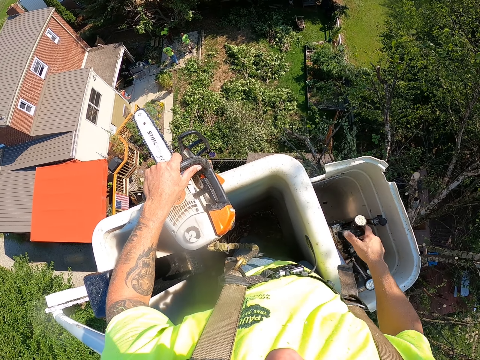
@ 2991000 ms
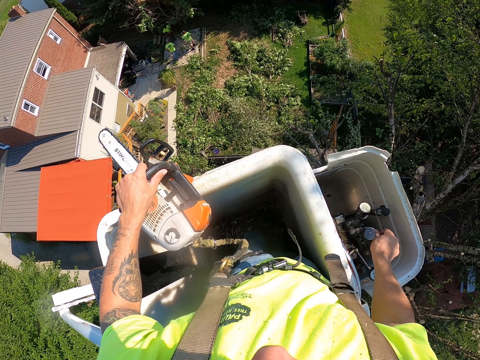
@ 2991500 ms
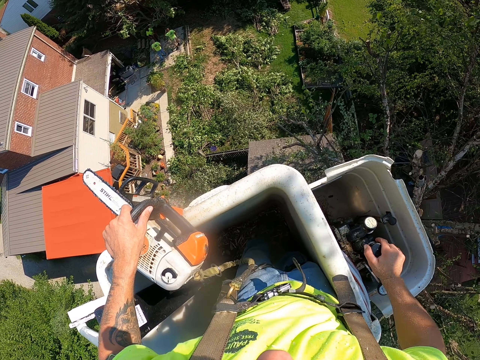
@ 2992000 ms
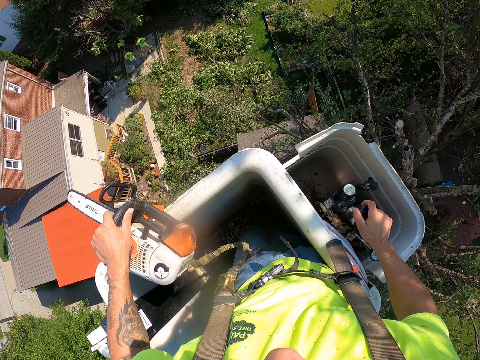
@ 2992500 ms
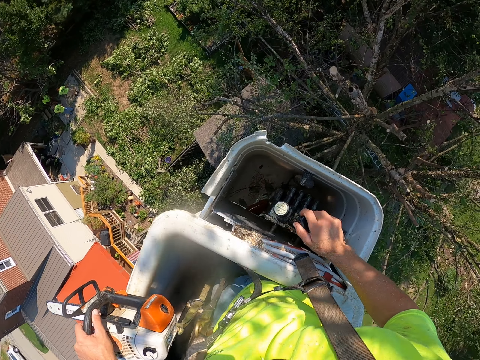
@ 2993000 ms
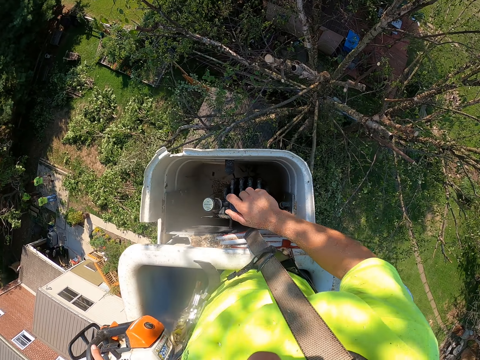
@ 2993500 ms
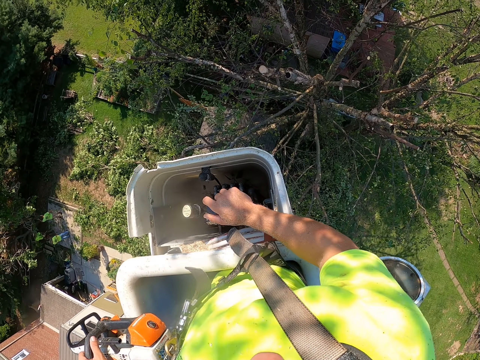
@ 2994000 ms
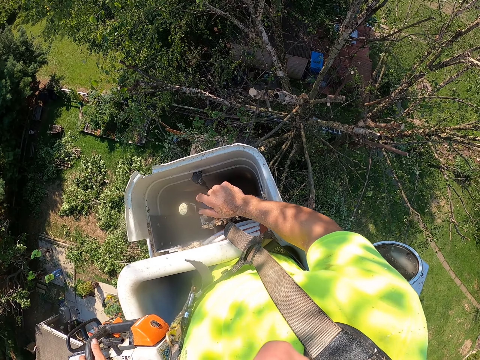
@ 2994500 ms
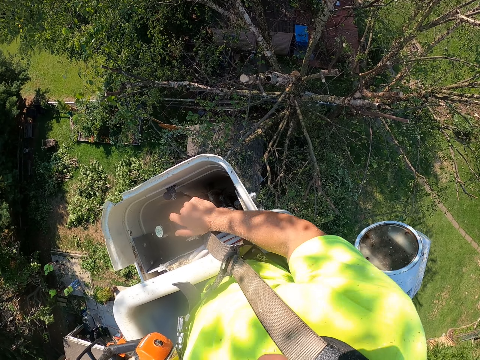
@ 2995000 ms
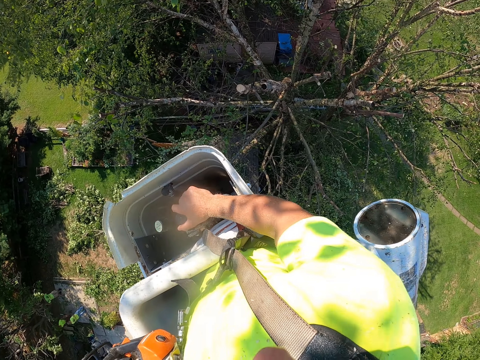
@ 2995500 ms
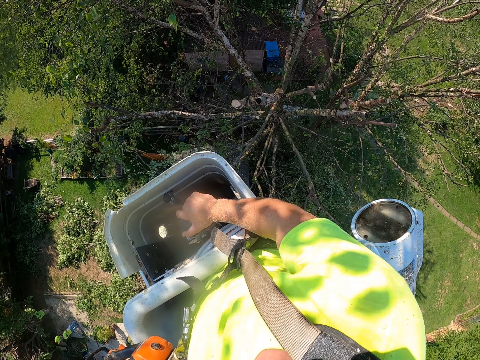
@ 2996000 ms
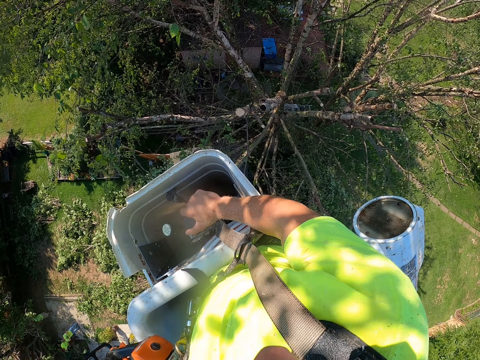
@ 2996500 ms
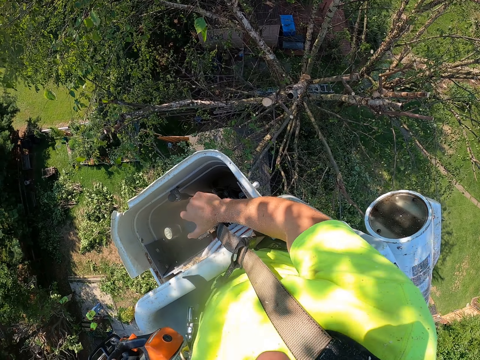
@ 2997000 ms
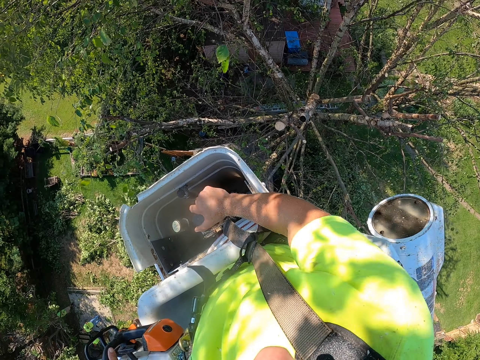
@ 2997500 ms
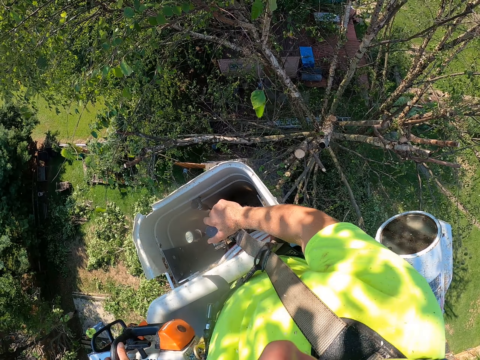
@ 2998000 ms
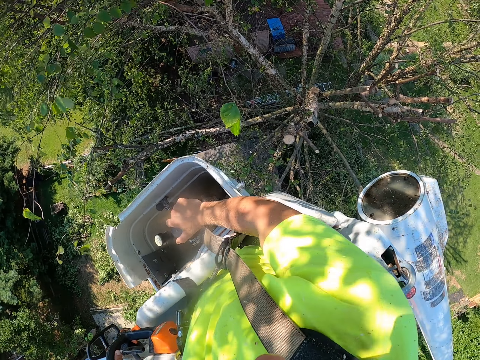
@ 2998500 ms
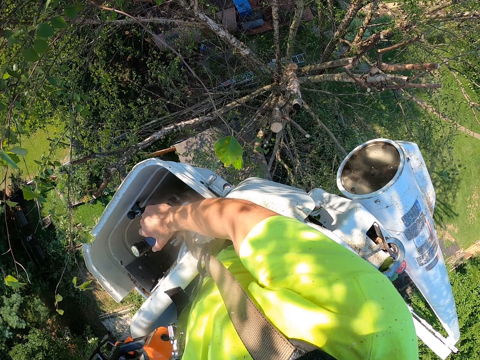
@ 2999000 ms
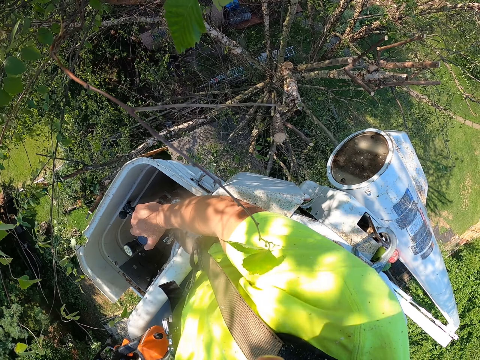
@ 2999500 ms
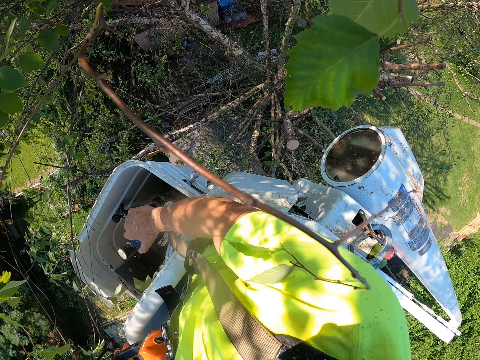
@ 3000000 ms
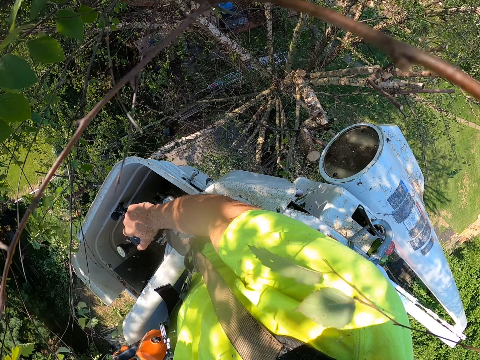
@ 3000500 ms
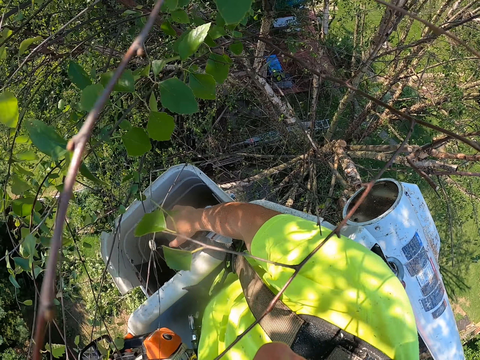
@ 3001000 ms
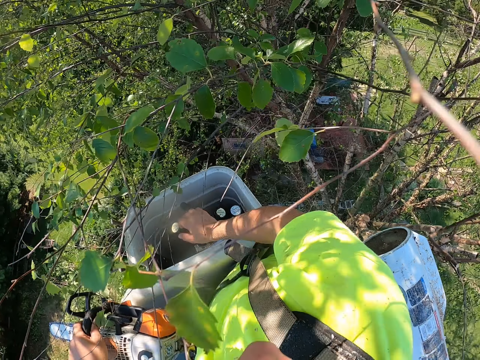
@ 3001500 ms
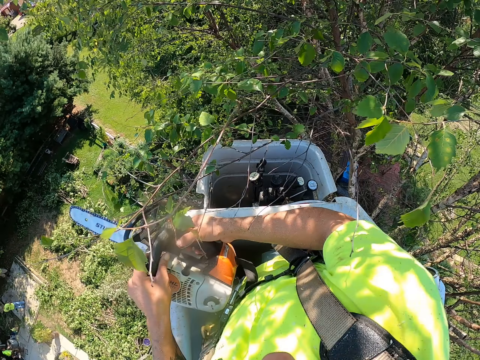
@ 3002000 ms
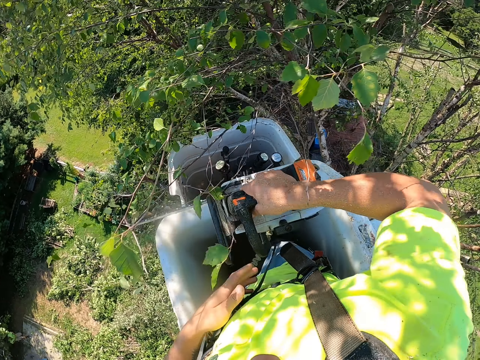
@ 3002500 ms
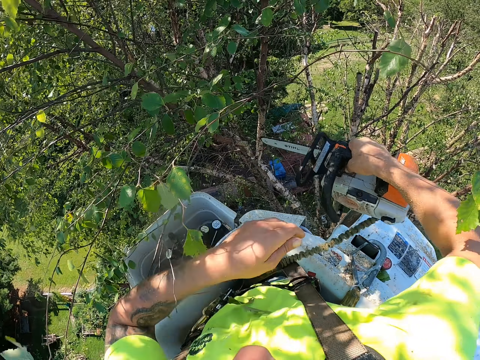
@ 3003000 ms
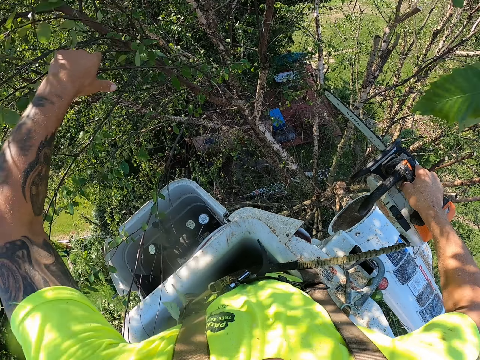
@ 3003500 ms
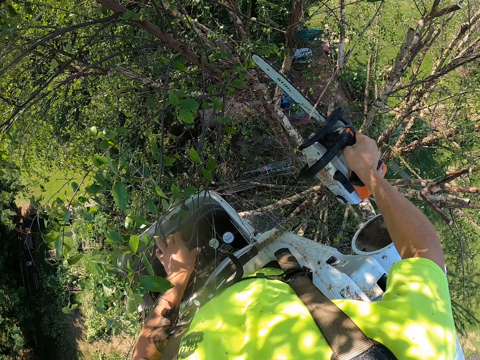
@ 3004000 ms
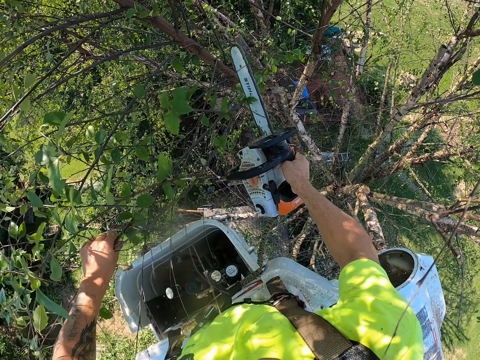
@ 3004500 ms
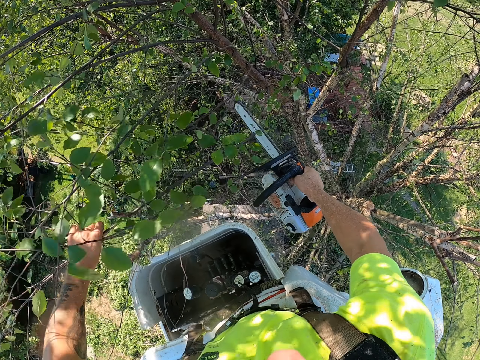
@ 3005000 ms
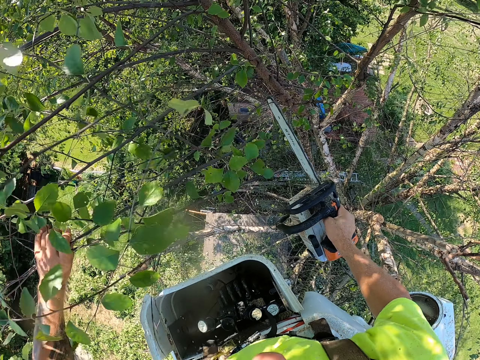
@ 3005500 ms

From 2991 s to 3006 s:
The camera wearer drives something. He passes the sawing machine from his left hand to his right hand. He holds some branches on the tree with his left hand. He pulls the branches with his left hand. He cuts the branches from the tree with the sawing machine in his right hand.

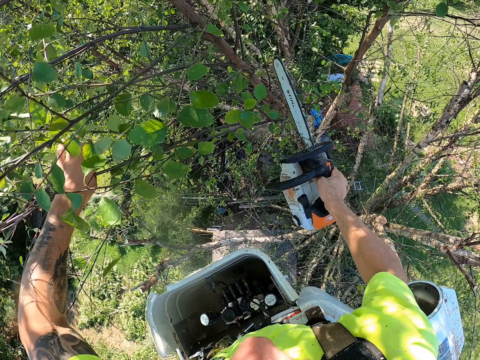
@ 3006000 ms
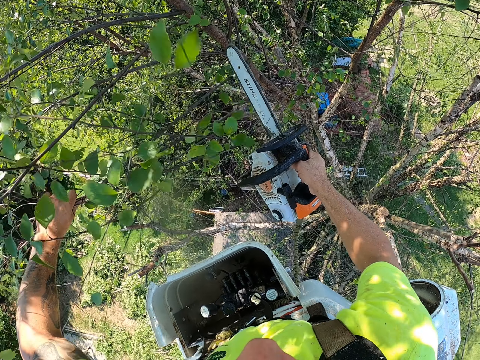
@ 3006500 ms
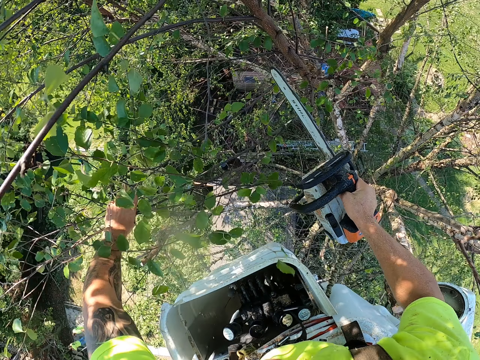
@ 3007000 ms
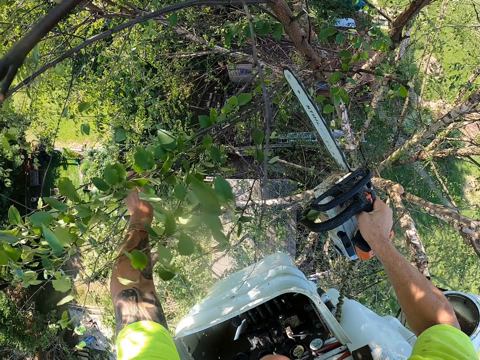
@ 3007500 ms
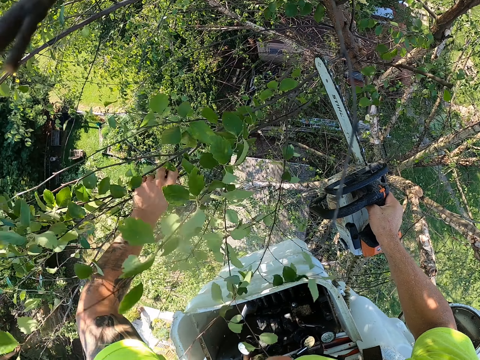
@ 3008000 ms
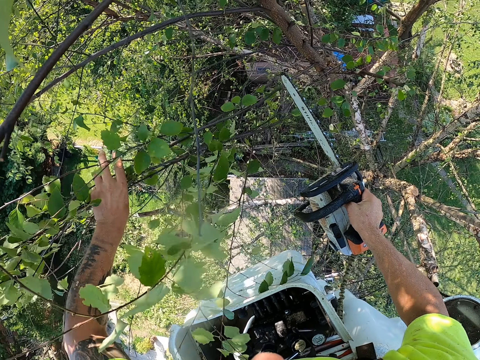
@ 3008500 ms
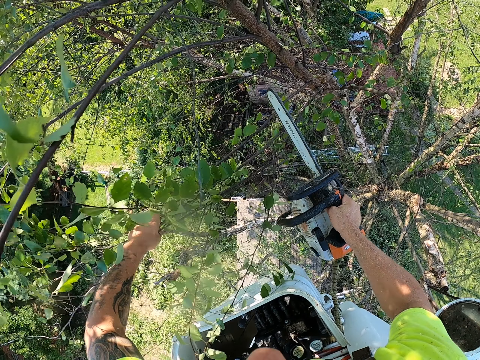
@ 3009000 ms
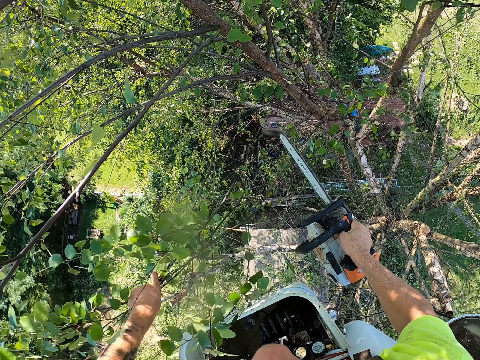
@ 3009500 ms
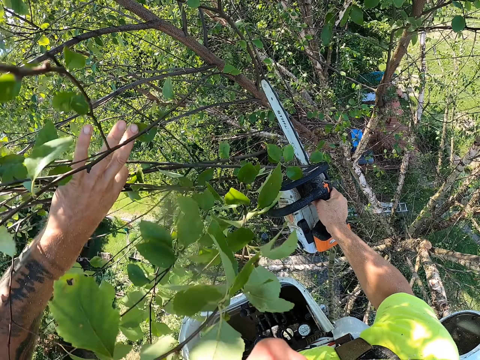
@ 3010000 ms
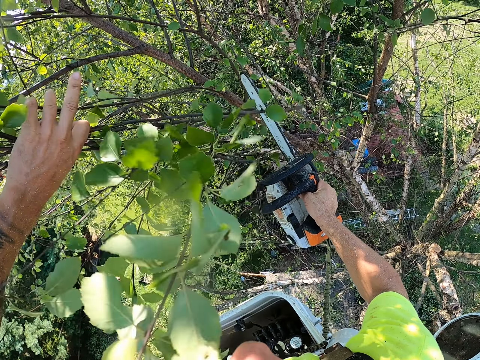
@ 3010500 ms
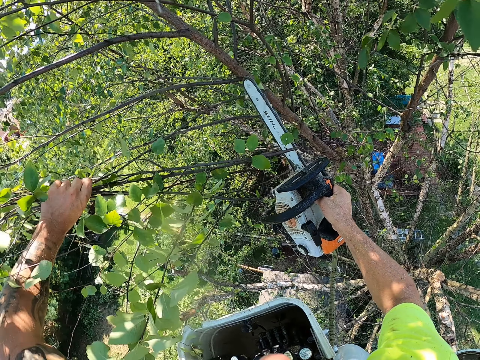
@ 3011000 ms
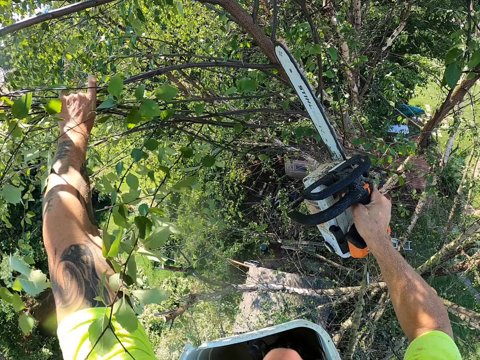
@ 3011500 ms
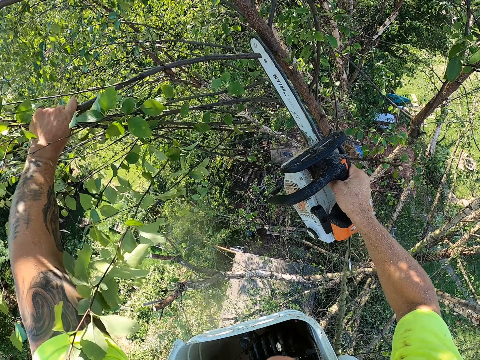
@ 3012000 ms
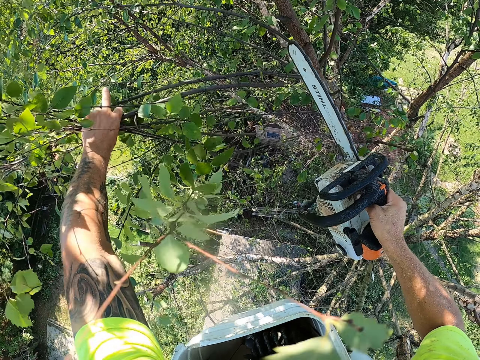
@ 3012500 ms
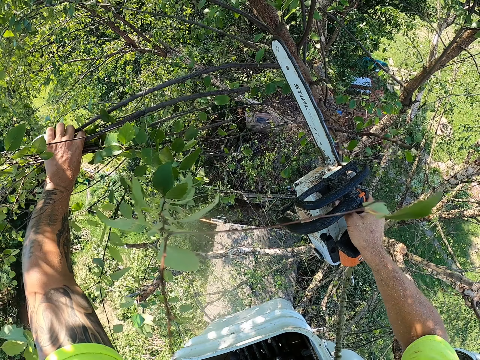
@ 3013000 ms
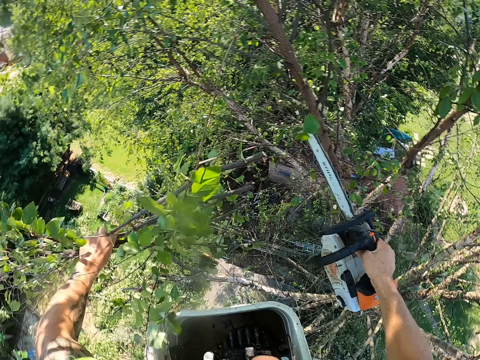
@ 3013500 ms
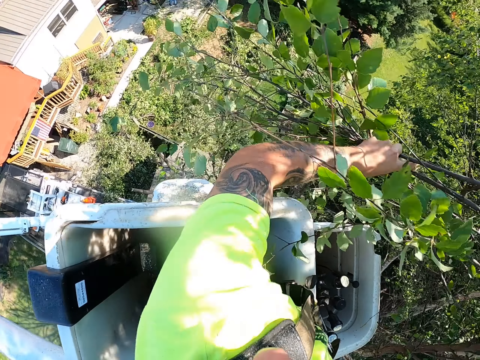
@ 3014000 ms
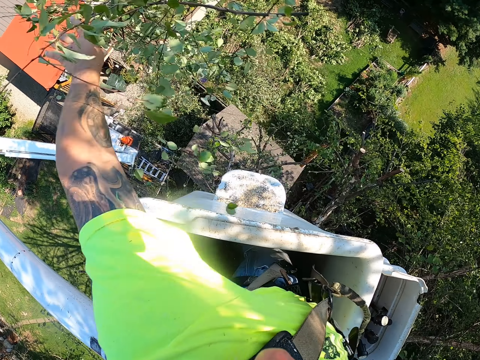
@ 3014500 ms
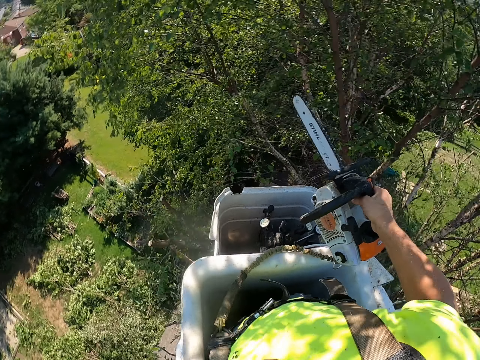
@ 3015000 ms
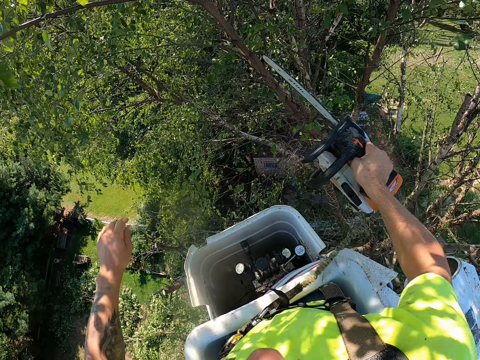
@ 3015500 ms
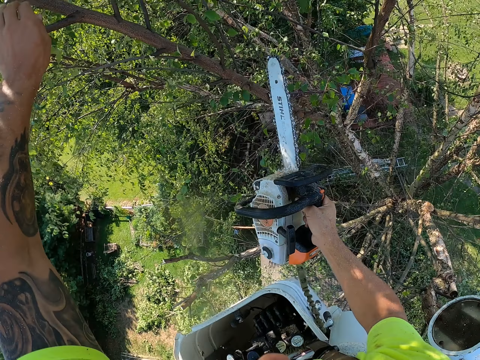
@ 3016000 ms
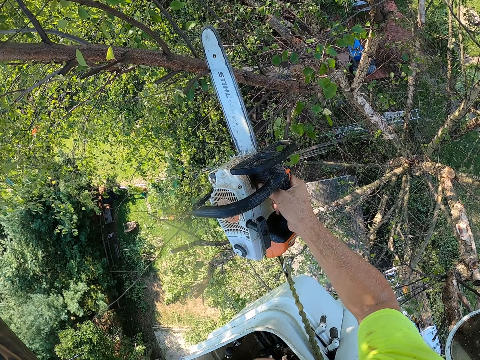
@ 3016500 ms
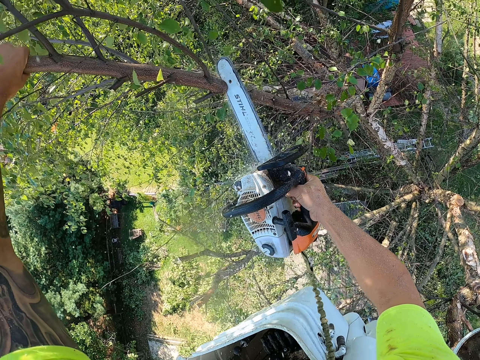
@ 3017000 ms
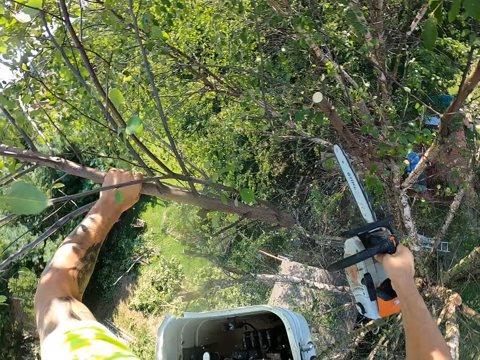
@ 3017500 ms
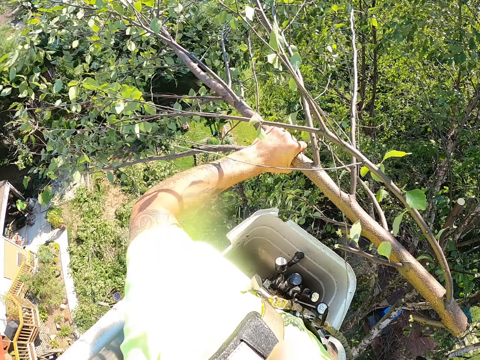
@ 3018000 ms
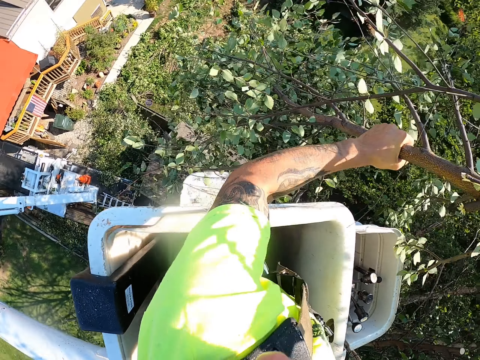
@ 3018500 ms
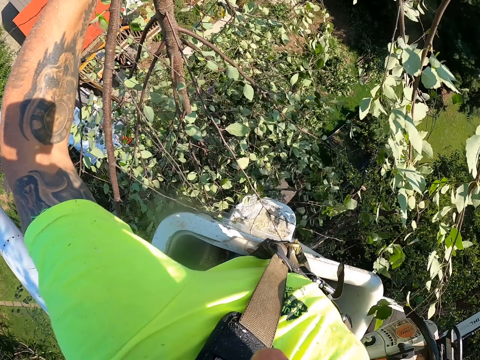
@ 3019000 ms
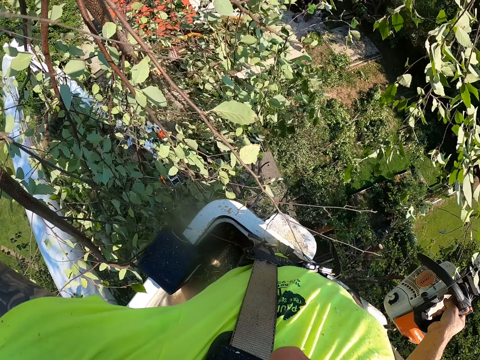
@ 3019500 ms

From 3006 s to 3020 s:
The camera wearer throws the branches on the floor from the crane with his left hand. He holds some branches on the tree with his left hand. He cuts the branches from the tree with the sawing machine in his right hand. He holds some branches on the tree with his left hand. He cuts the branches from the tree with the sawing machine in his right hand. He holds some branches on the tree with his left hand. He cuts the branches from the tree with the sawing machine in his right hand. He cuts the branches from the tree with the sawing machine in his right hand again. He holds some branches on the tree with his left hand. He holds some branches on the tree with his left hand again. He cuts the branches from the tree with the sawing machine in his right hand. He throws the branches on the floor from the crane with his left hand. He looks around. He holds some branches on the tree with his left hand. He cuts the branches from the tree with the sawing machine in his right hand. He throws the branches on the floor from the crane with his left hand. He looks round. He holds up the branches.
